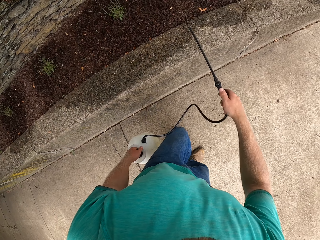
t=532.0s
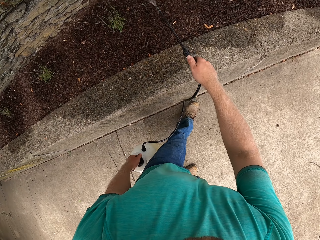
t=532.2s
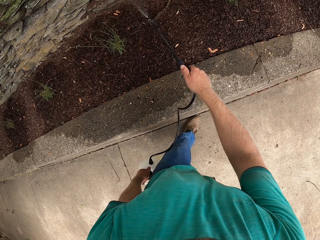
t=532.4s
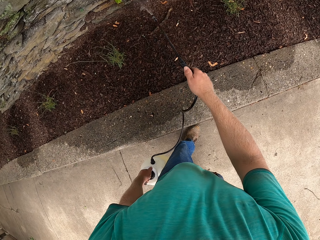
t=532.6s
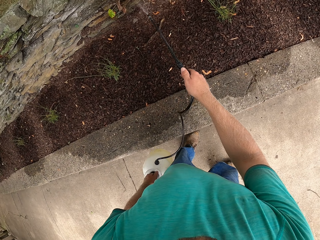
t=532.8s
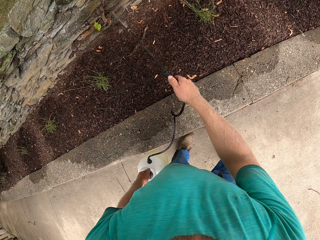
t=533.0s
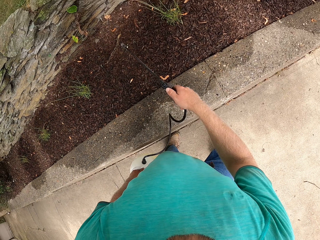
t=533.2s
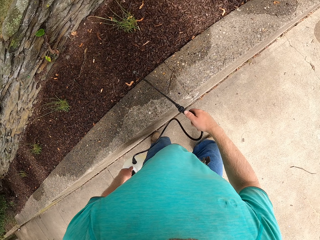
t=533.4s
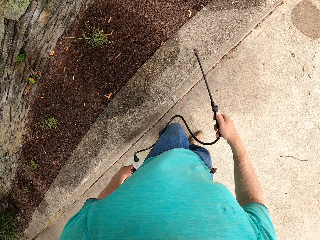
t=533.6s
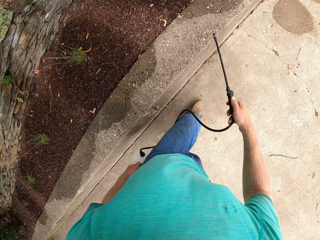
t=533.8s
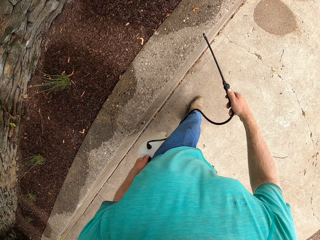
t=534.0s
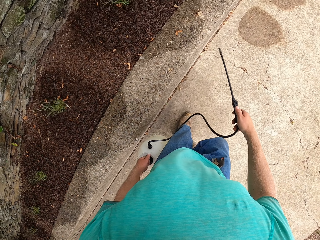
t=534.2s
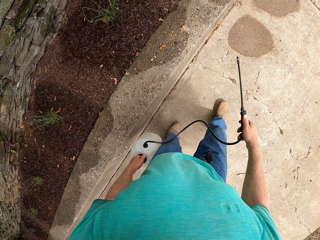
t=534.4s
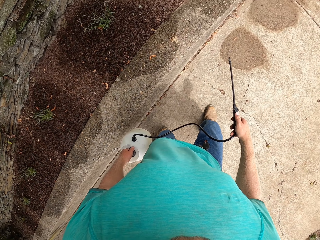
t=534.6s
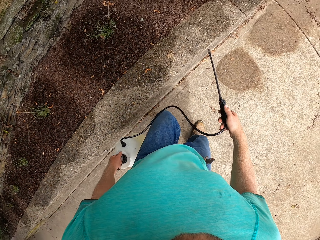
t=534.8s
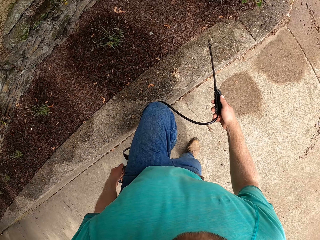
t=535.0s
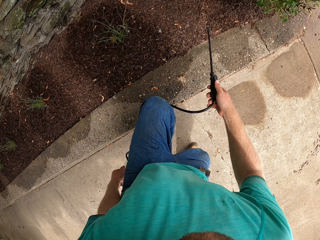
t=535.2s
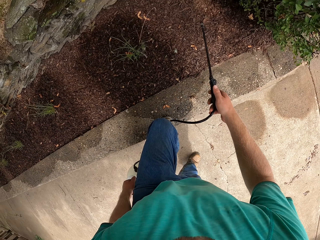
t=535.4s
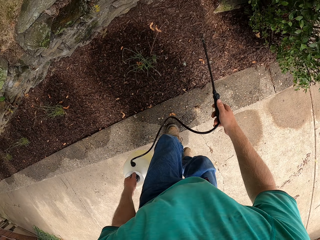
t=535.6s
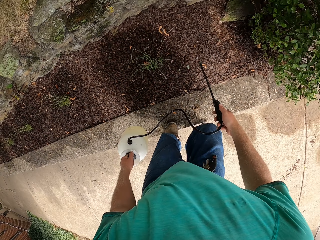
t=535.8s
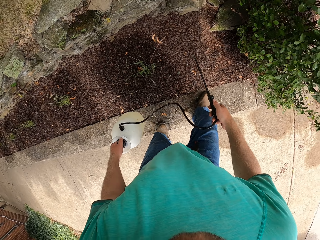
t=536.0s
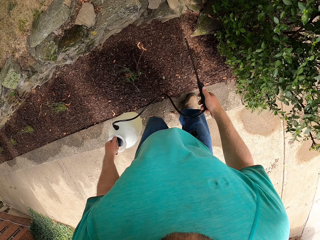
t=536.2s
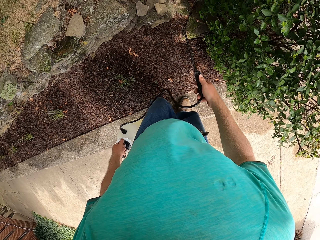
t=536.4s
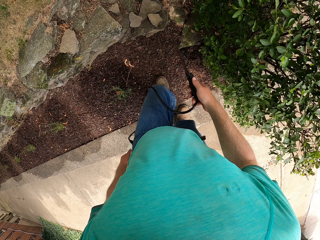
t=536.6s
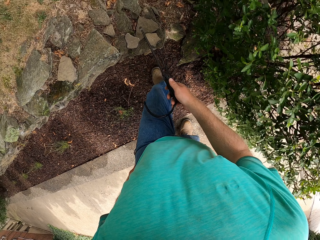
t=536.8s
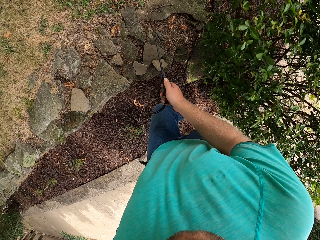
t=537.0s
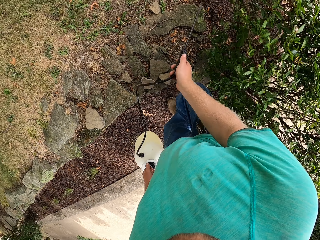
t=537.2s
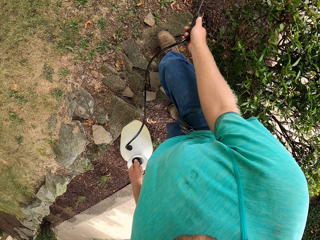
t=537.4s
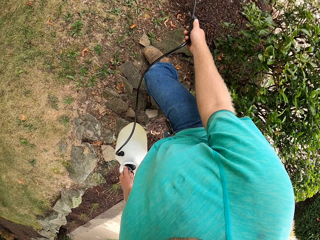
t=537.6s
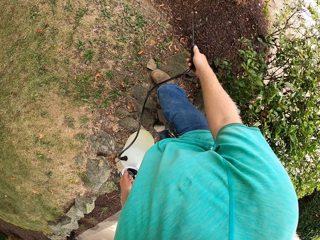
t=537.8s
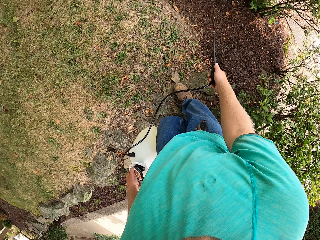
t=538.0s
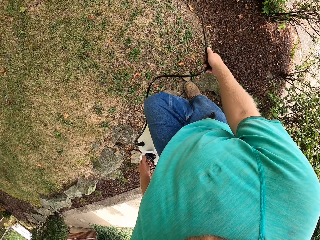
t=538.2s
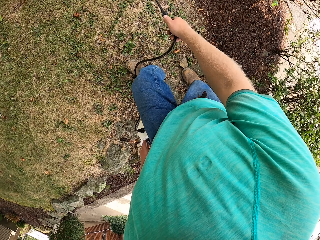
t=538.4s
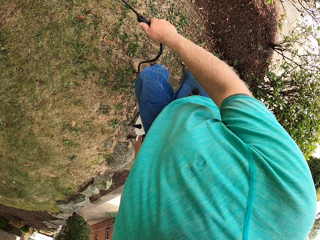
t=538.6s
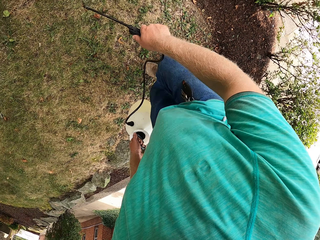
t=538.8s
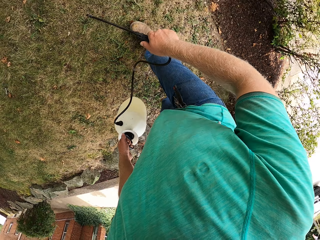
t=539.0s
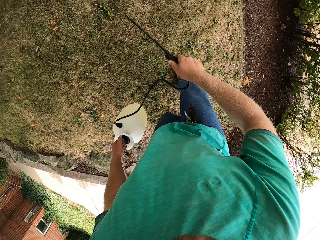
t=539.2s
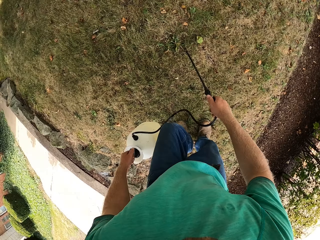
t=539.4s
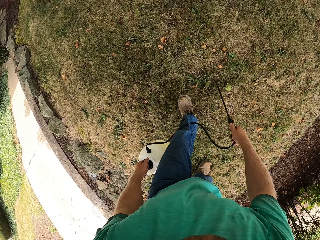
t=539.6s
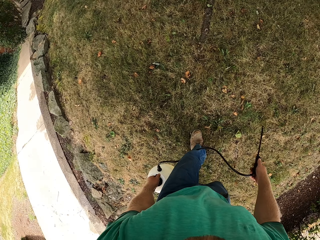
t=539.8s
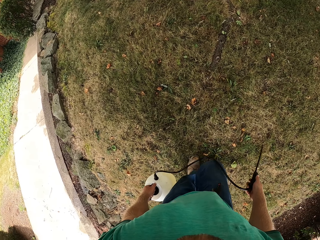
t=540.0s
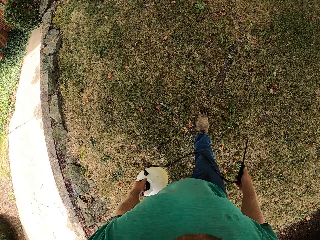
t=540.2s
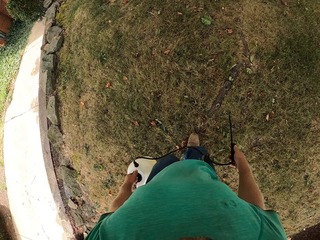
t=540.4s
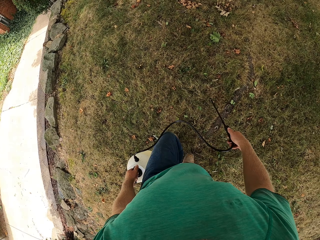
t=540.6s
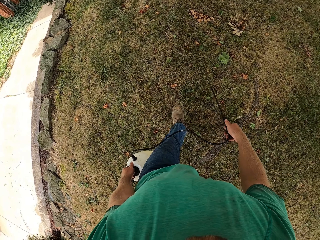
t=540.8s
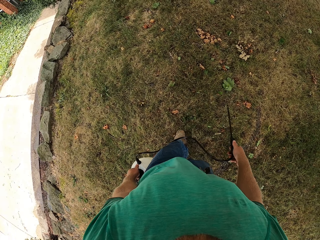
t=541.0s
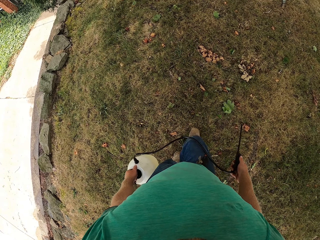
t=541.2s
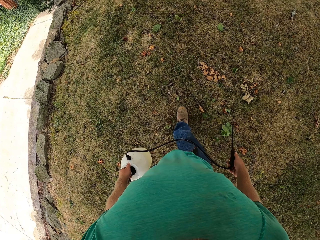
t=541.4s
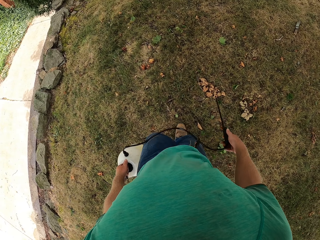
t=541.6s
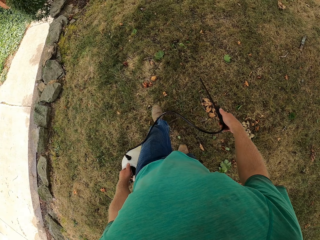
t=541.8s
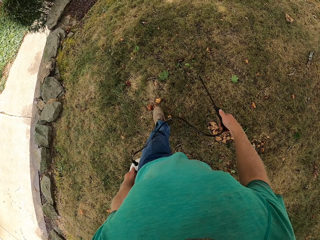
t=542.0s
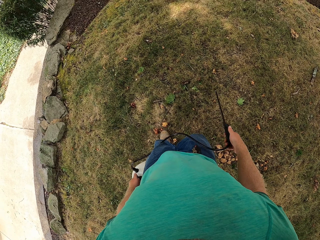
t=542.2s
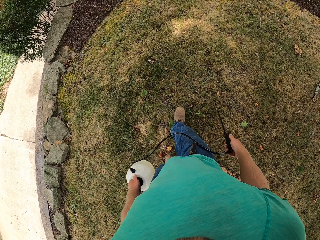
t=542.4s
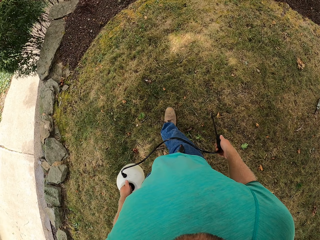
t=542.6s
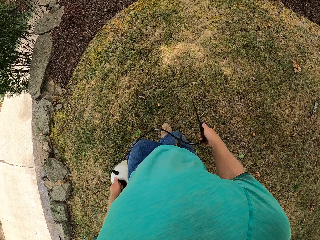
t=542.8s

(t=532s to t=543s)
The camera wearer places his left foot on the edge of a flower bed. He places his right foot on the edge of the flower bed. He walks on the grass.

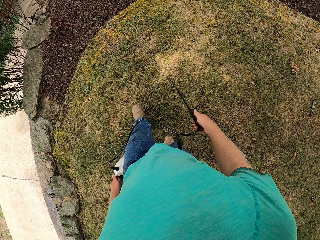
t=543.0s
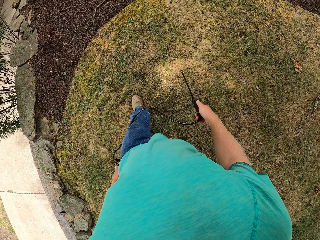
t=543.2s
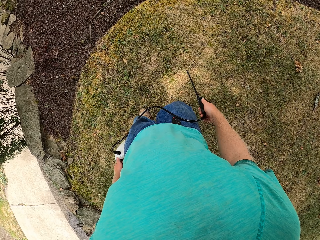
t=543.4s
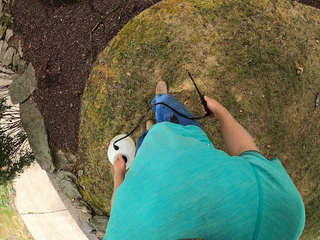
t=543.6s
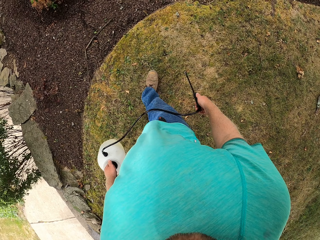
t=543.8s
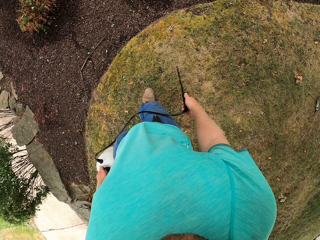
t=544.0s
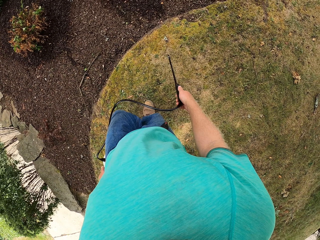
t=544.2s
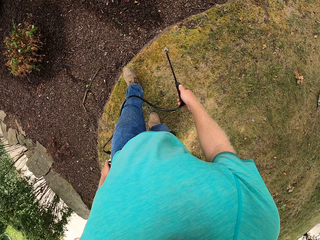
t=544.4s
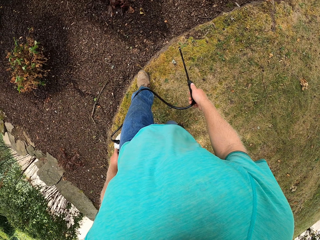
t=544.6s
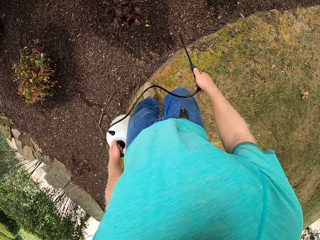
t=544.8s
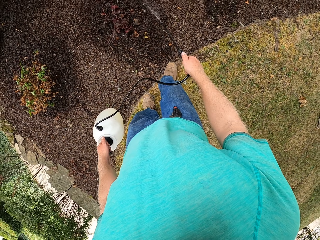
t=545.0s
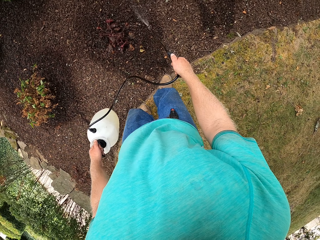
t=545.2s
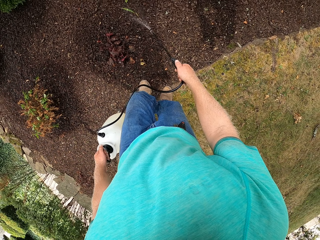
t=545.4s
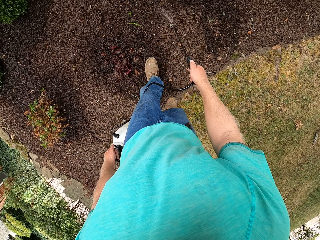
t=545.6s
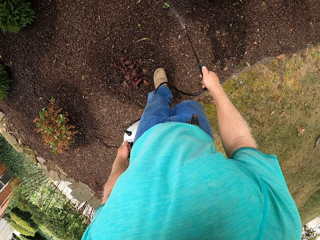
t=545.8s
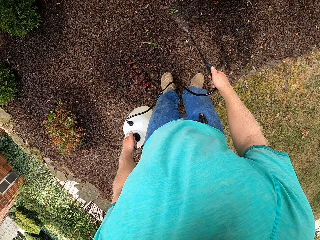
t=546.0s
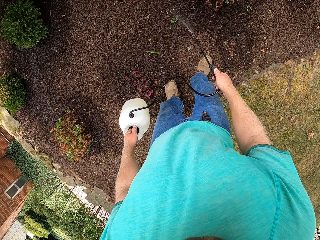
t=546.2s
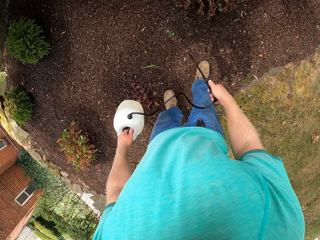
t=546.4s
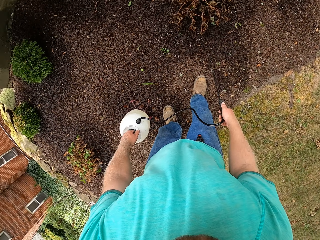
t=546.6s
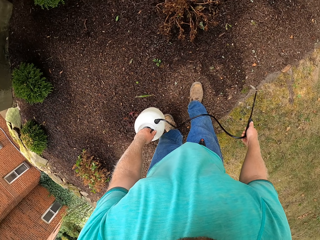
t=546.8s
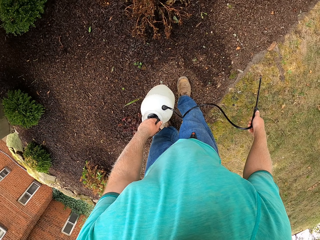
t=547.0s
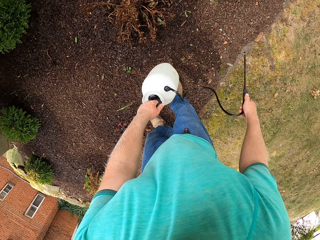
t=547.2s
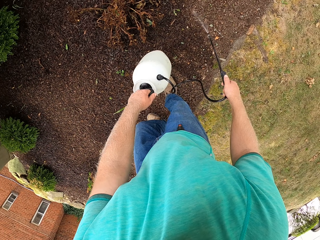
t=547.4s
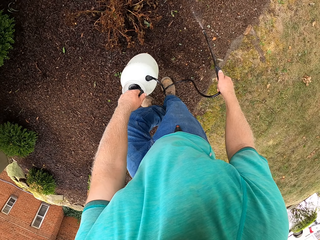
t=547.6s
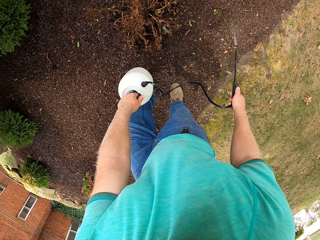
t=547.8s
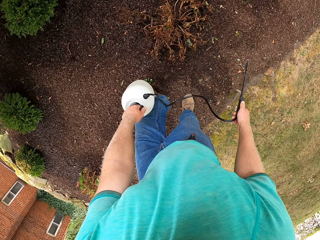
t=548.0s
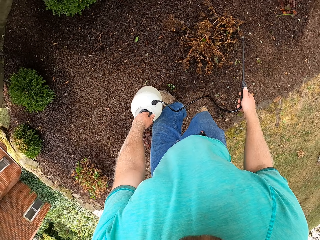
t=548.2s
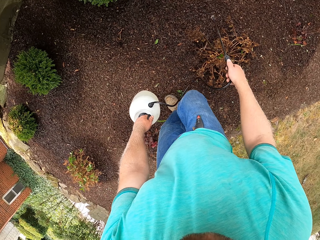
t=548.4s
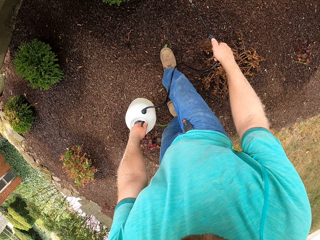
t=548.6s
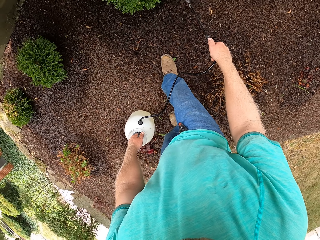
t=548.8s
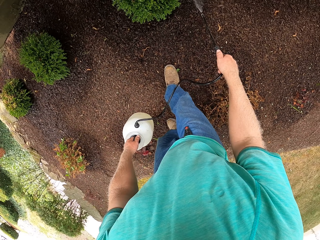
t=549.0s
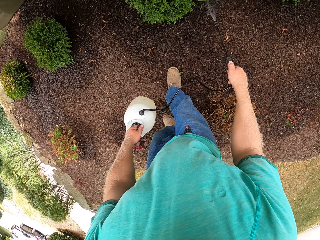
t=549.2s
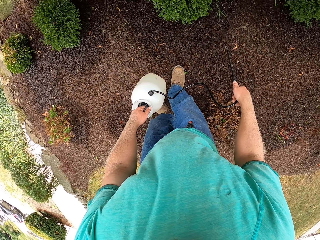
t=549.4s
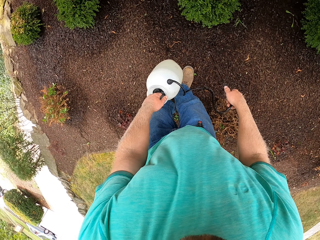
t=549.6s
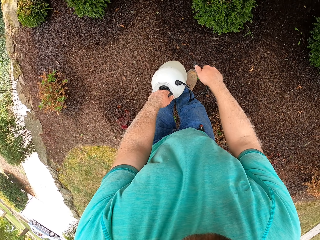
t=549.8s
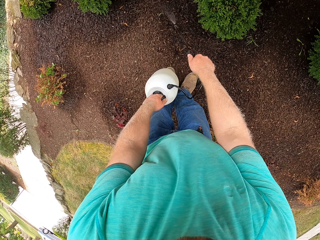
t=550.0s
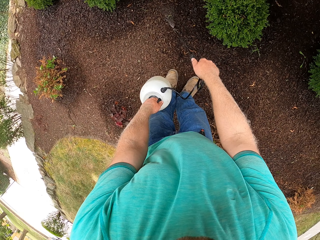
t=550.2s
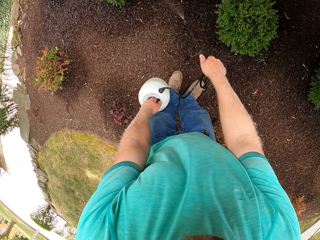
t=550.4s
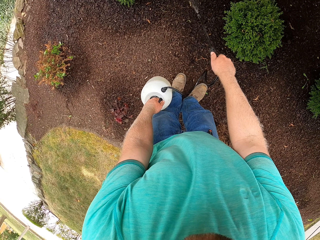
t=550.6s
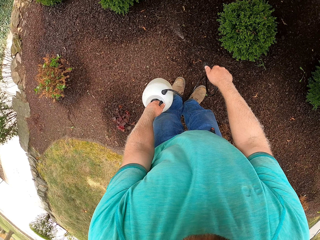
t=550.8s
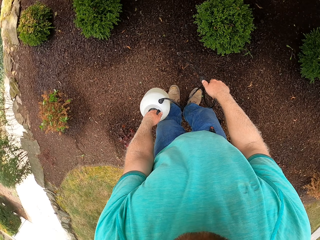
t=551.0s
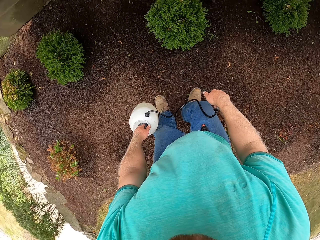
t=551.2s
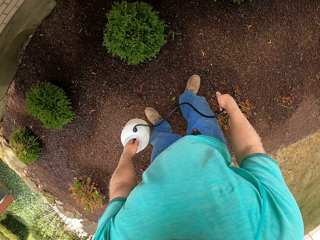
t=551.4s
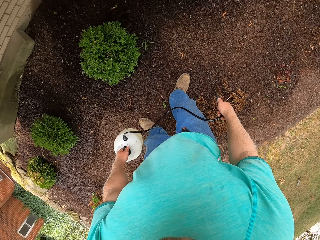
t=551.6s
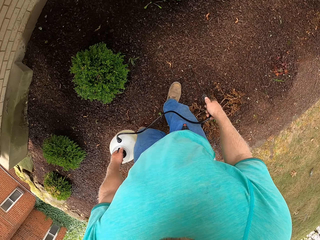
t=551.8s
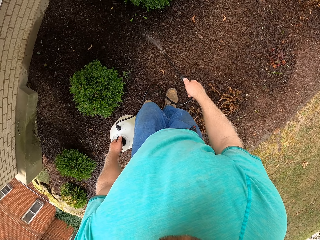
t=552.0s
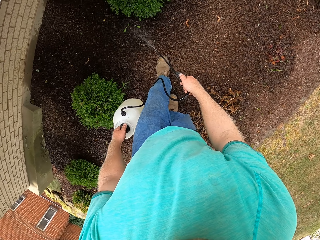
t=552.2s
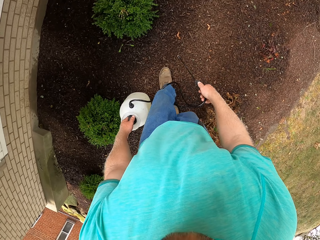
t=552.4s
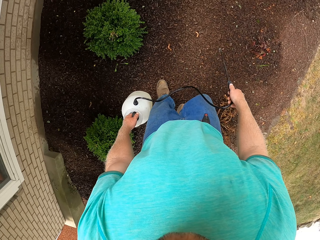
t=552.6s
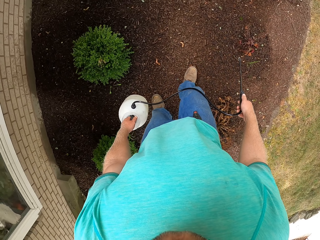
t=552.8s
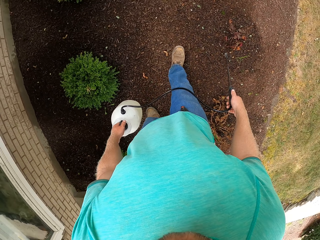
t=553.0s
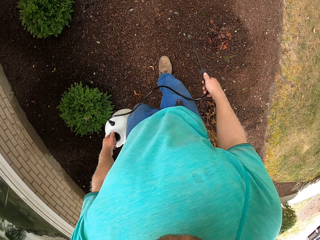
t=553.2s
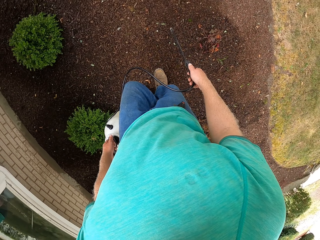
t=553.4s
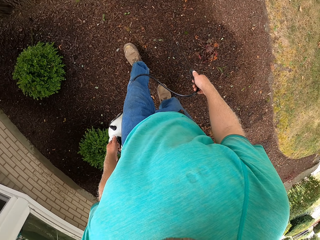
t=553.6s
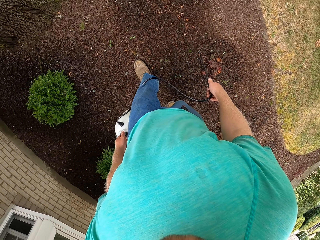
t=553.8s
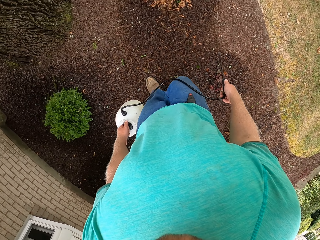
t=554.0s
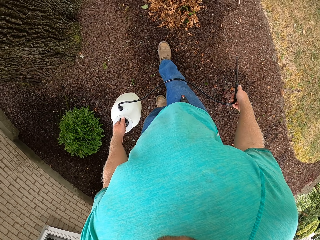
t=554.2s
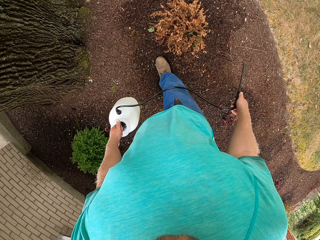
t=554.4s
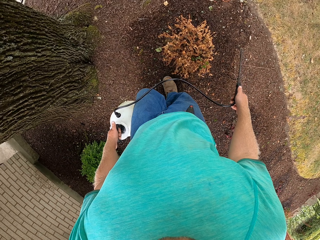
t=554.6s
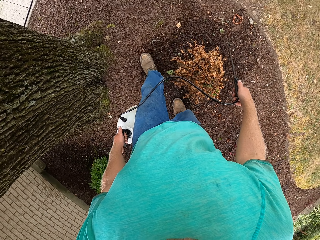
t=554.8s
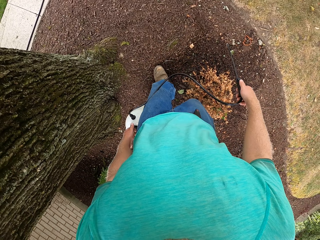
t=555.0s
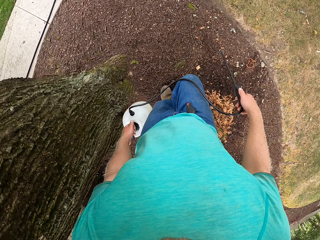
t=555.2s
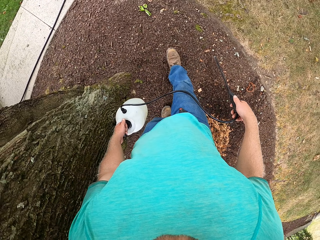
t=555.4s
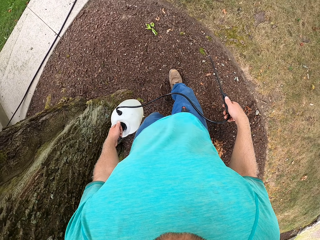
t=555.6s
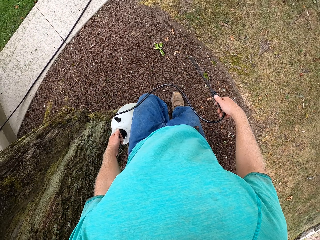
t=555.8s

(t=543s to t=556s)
The camera wearer sprays liquid from the cylinder with the nozzle in his right hand on the plants. He walks around the garden.
